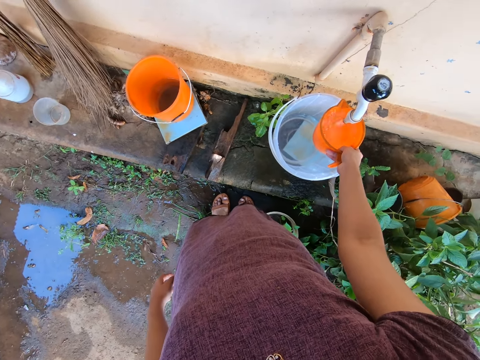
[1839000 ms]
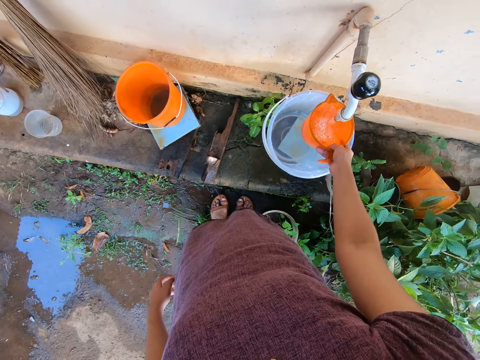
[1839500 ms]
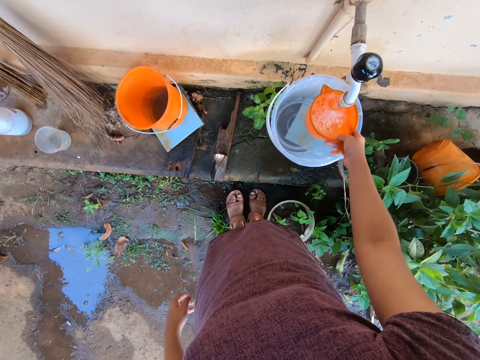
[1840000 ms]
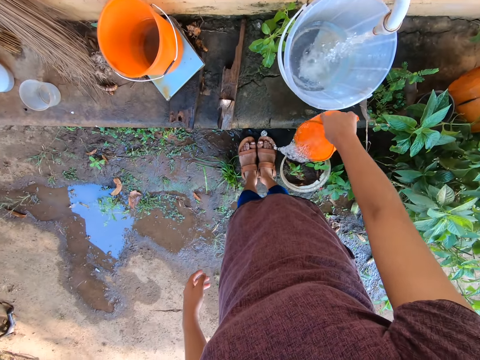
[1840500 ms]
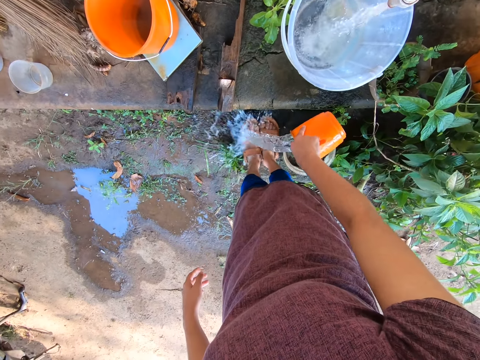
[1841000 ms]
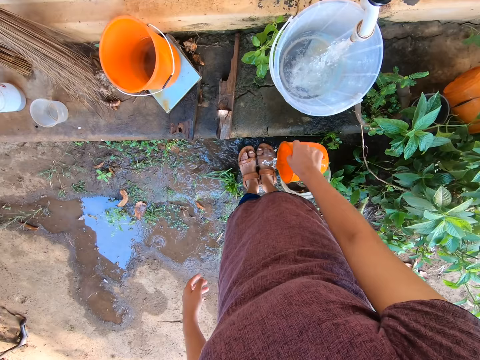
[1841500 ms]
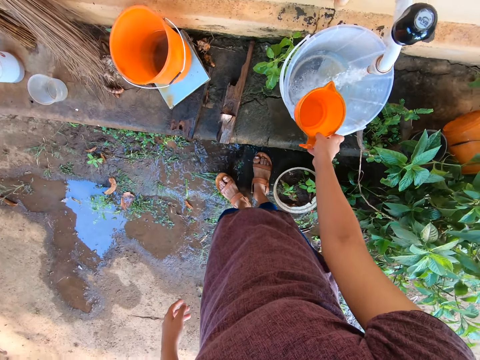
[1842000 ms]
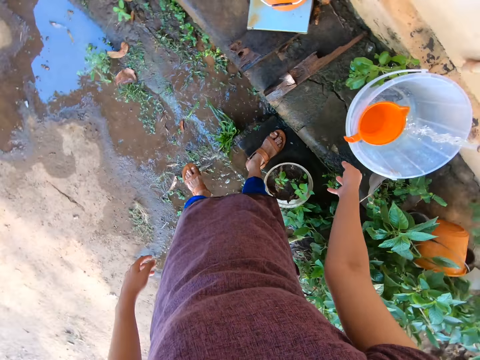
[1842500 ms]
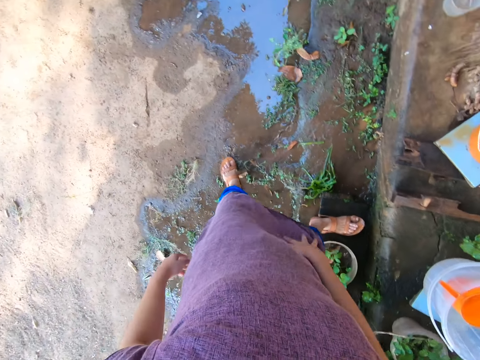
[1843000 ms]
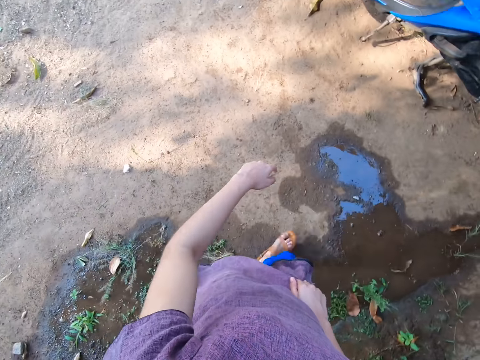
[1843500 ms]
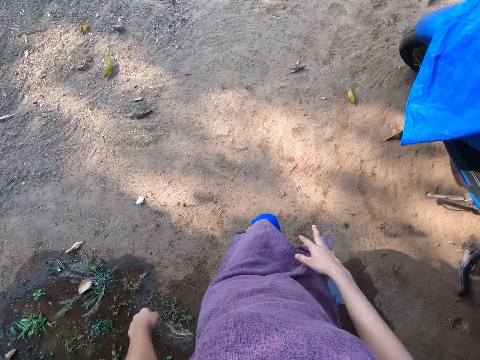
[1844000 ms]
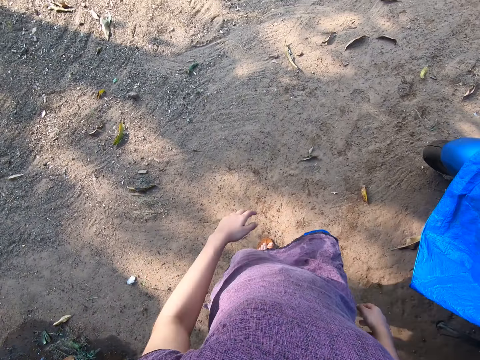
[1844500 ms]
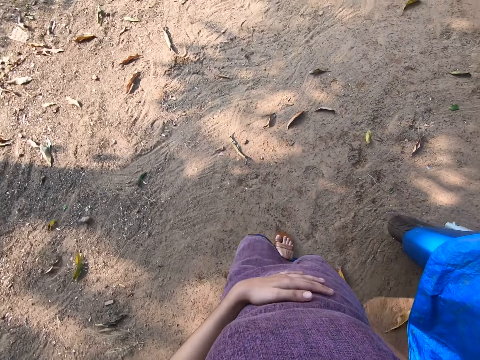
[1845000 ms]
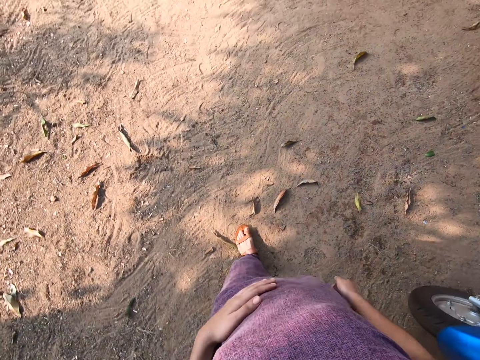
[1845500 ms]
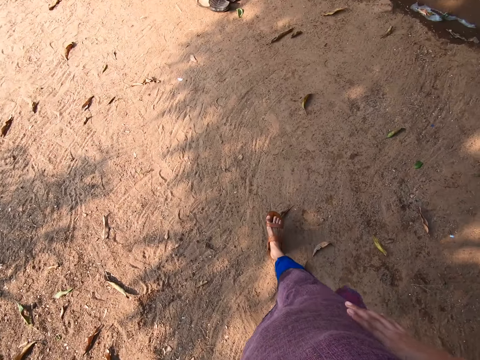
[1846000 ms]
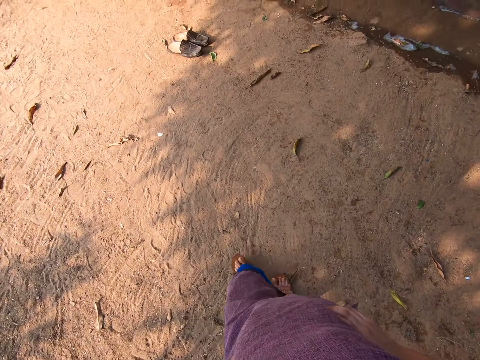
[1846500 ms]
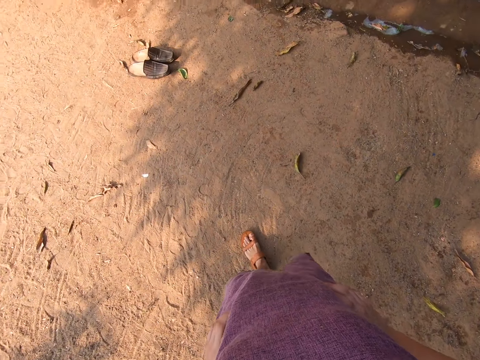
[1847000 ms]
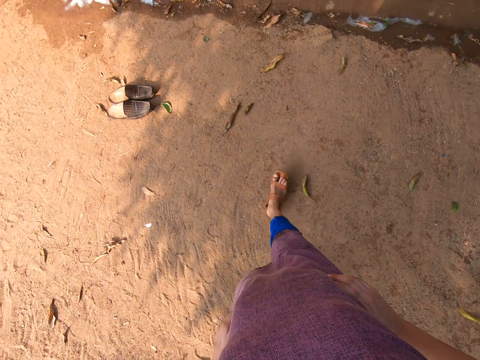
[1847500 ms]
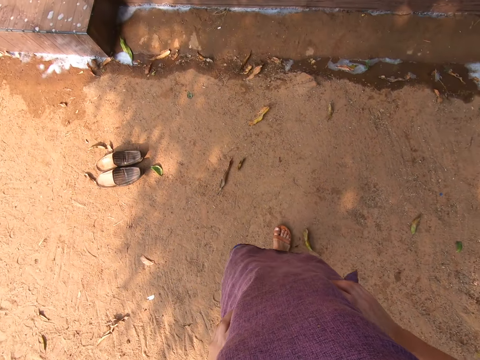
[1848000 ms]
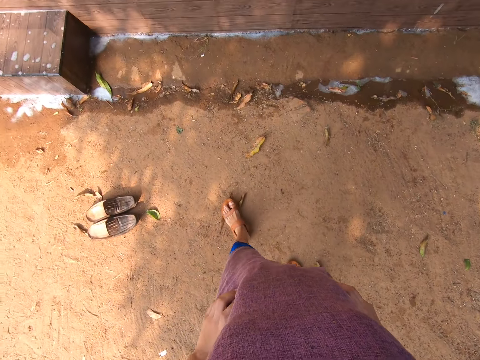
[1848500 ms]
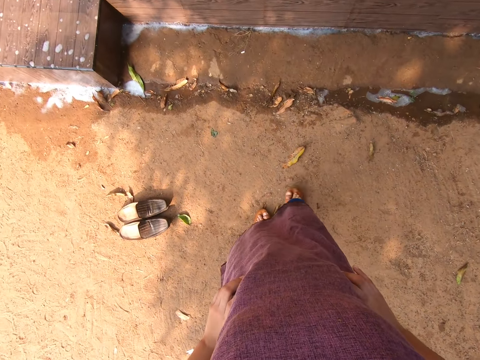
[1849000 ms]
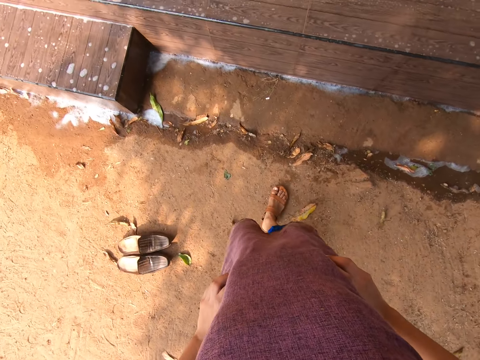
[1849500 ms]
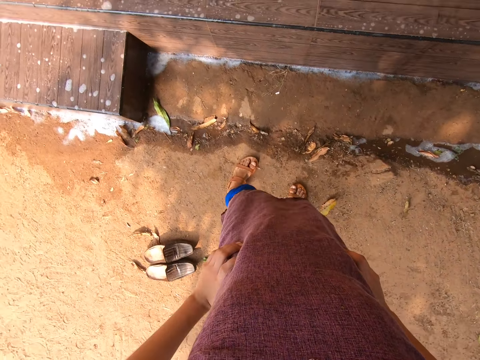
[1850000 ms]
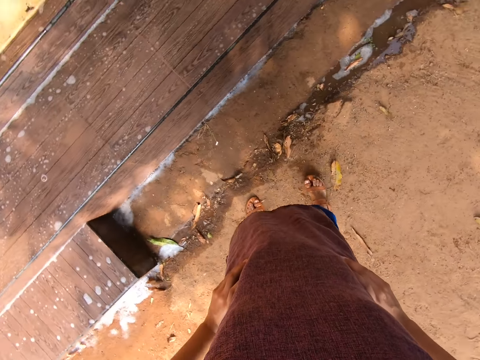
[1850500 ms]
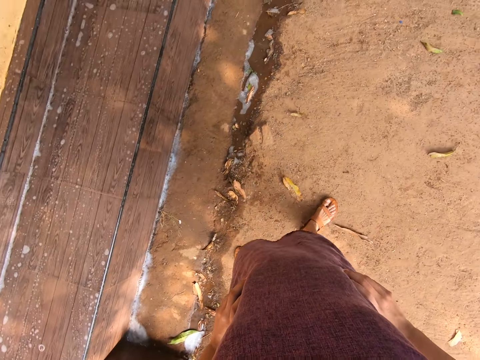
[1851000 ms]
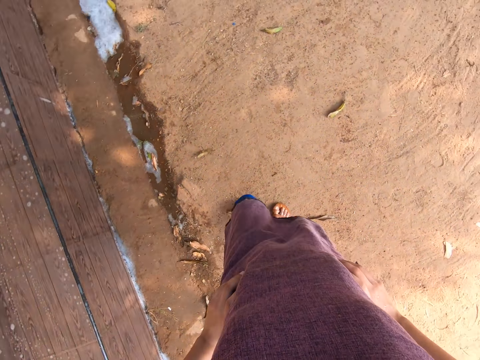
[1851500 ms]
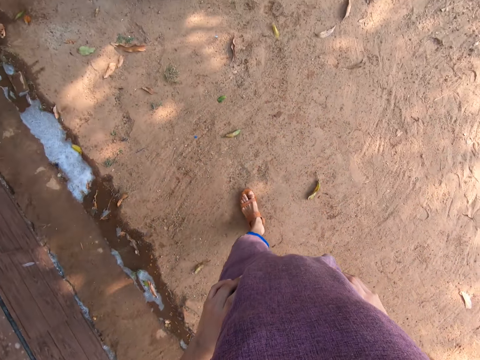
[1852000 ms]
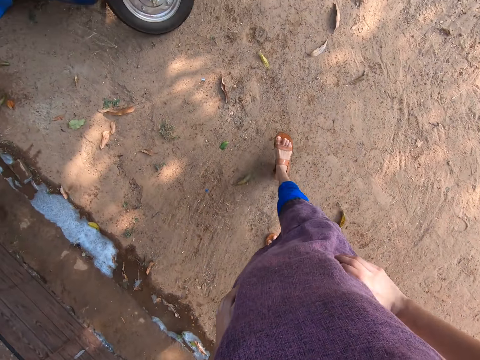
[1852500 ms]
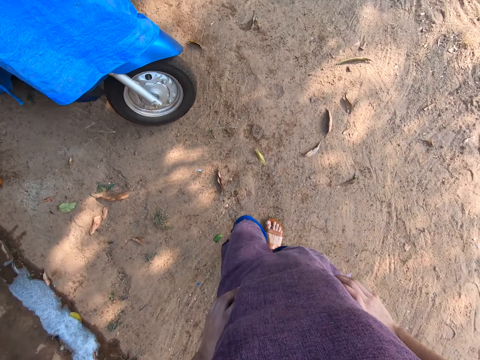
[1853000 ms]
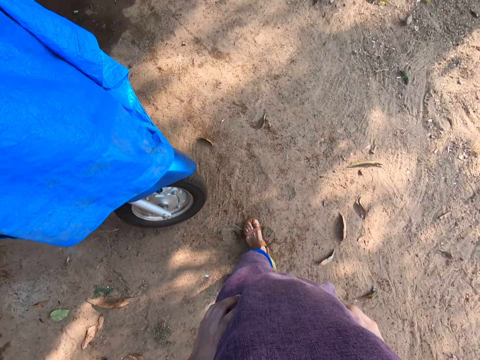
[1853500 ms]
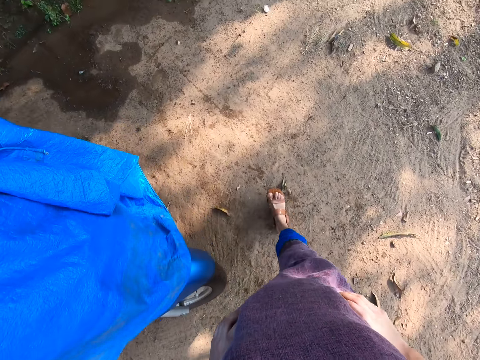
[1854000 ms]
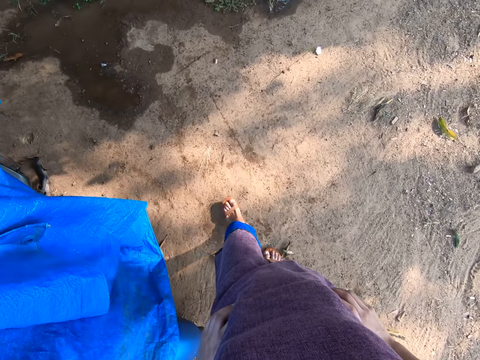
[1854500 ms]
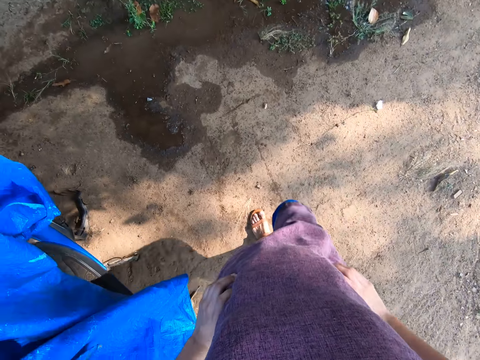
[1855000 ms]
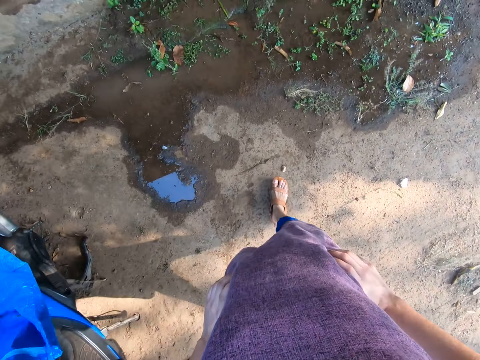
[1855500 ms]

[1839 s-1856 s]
The camera wearer pours water on her legs with the cup in her right hand. She places the cup on the bucket with her right hand. She cleans her hands on her top. She walks around. She touches the cloth with the left hand. She walks around, turns around and walks around.

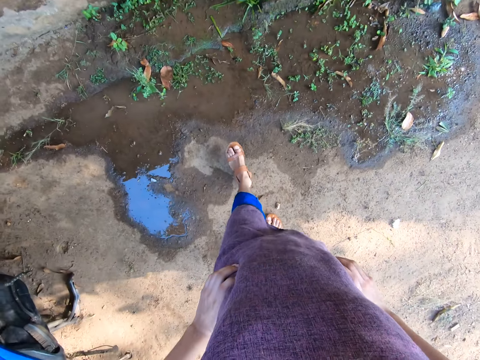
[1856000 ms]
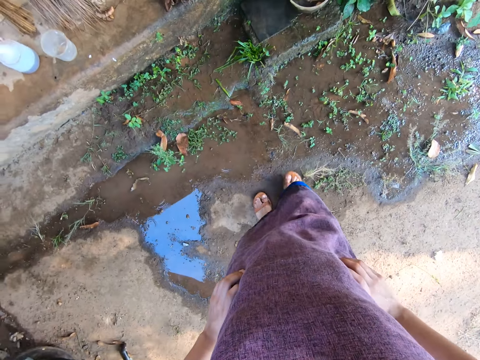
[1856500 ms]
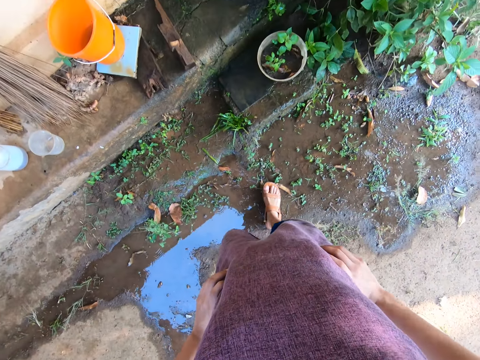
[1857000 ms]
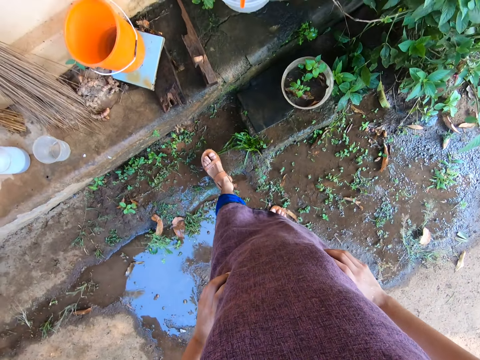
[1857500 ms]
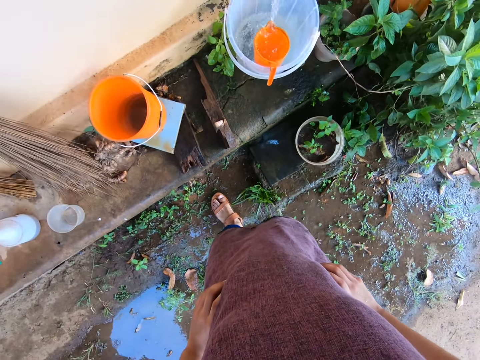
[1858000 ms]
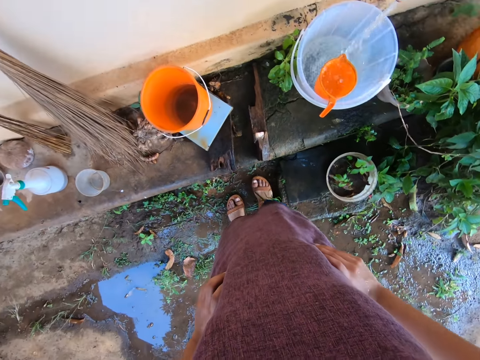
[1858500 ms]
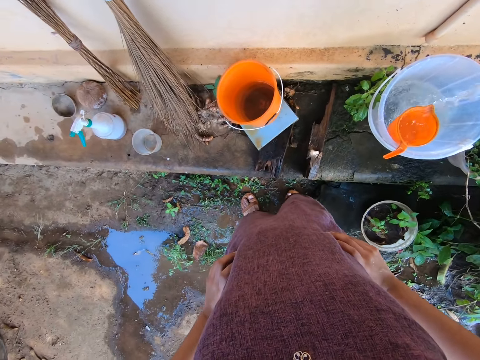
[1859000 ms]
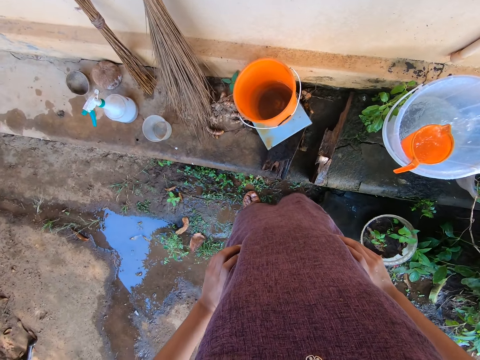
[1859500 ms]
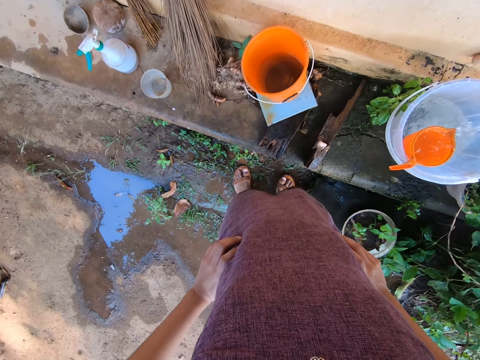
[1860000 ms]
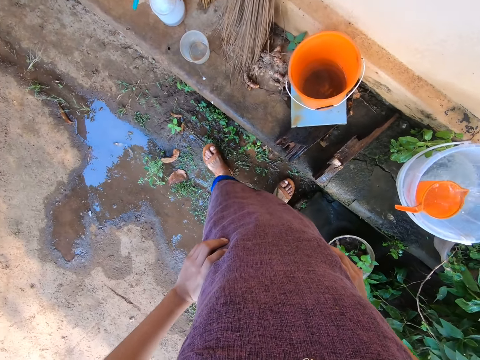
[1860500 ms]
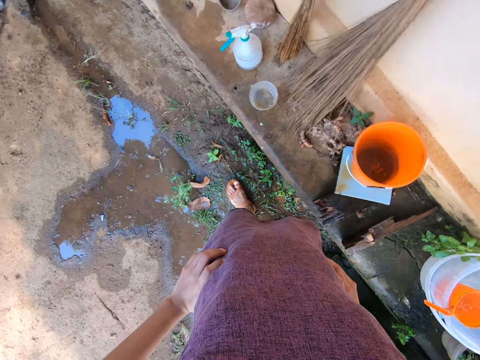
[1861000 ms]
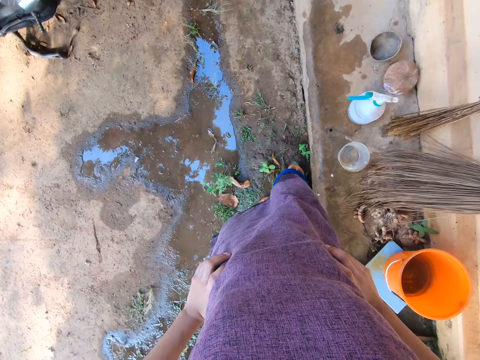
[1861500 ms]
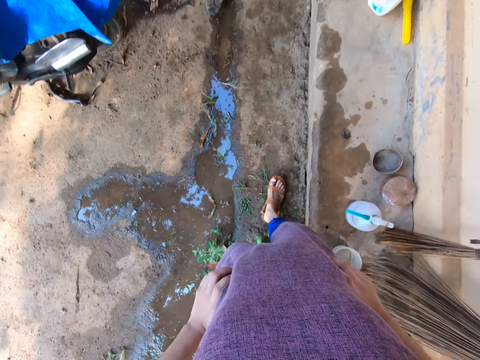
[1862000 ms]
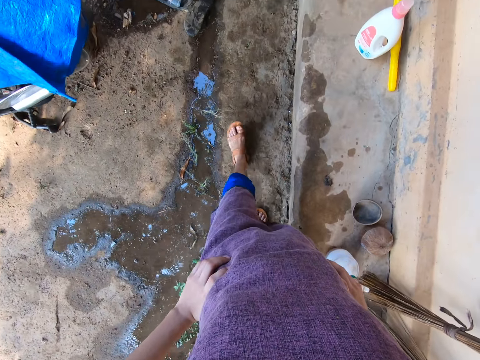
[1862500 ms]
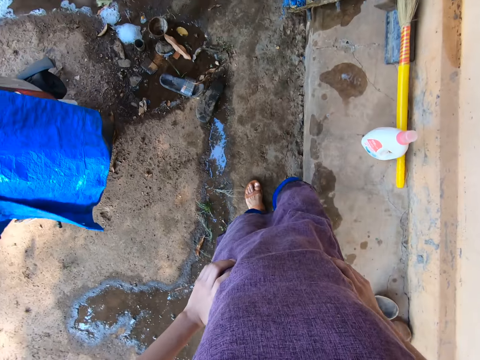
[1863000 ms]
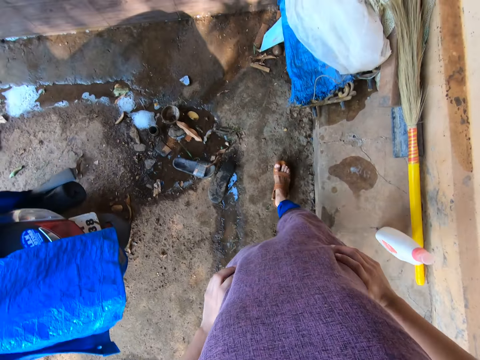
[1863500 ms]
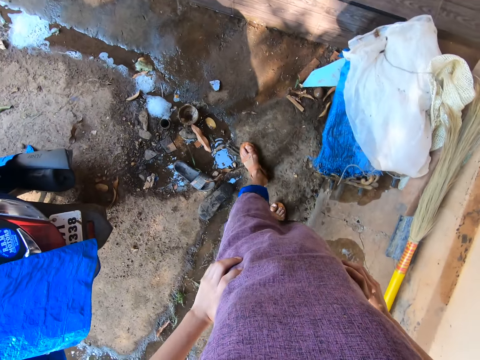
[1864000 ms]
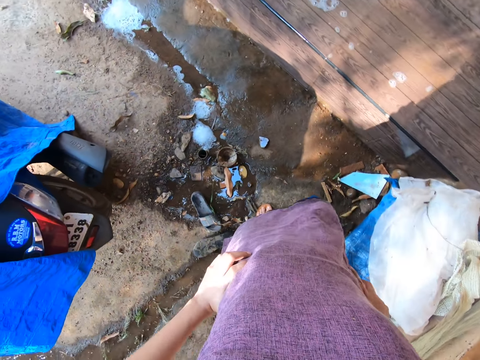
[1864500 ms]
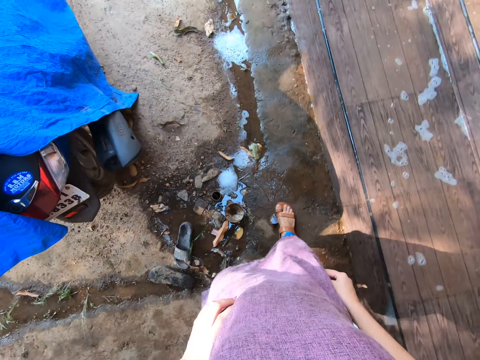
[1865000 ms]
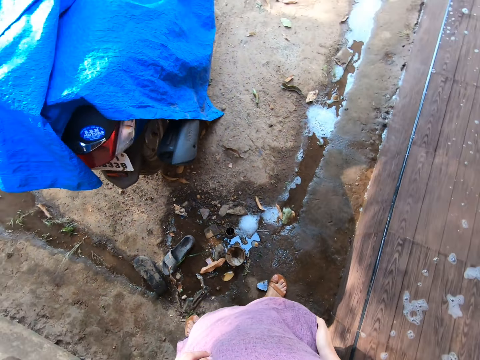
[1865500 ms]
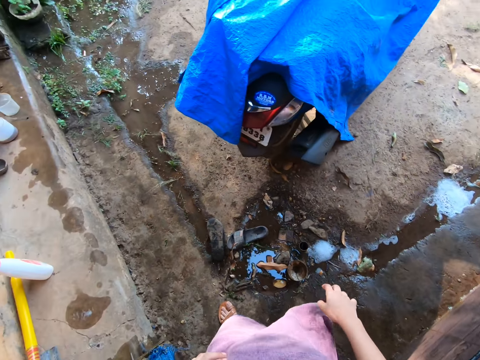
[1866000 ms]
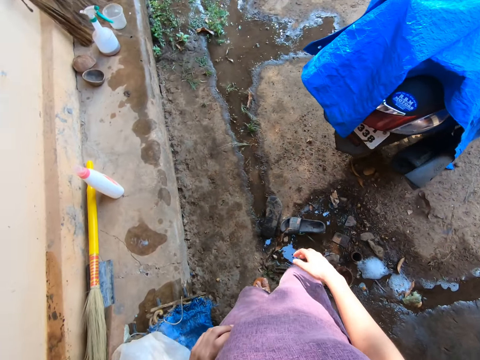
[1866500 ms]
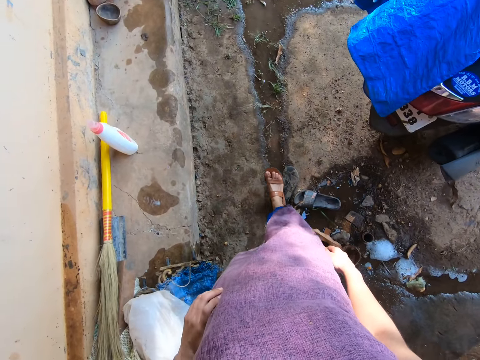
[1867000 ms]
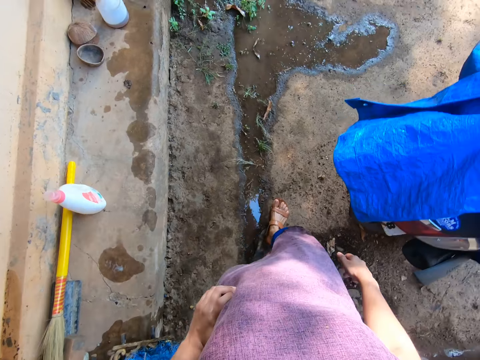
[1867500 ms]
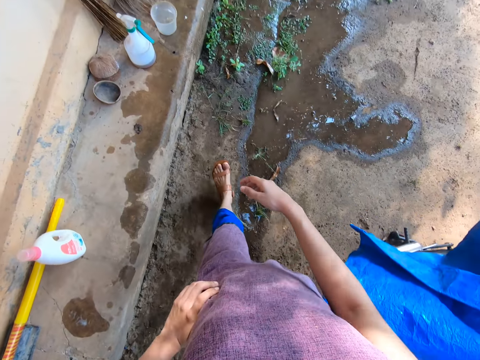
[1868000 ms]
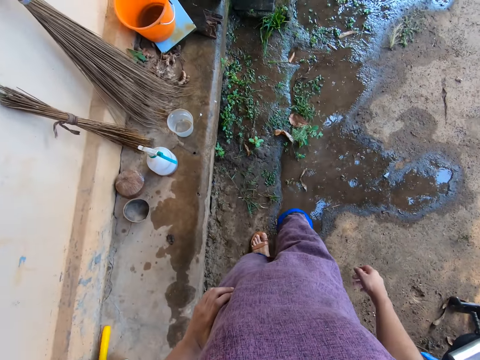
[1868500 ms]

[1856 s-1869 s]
The camera wearer looks around. They walk around, turn around and walk around.
